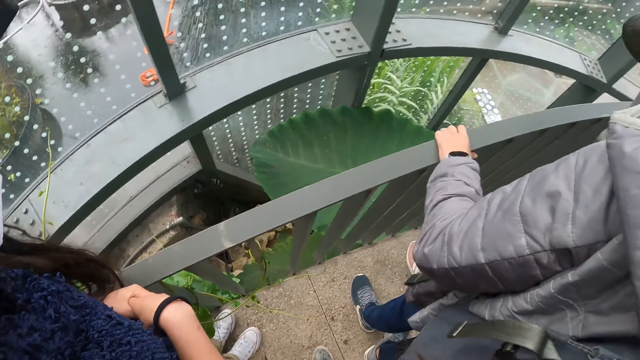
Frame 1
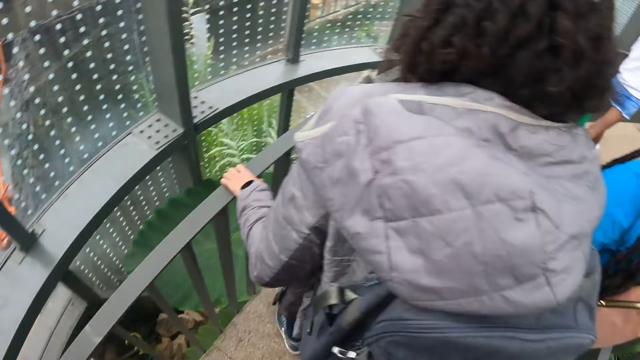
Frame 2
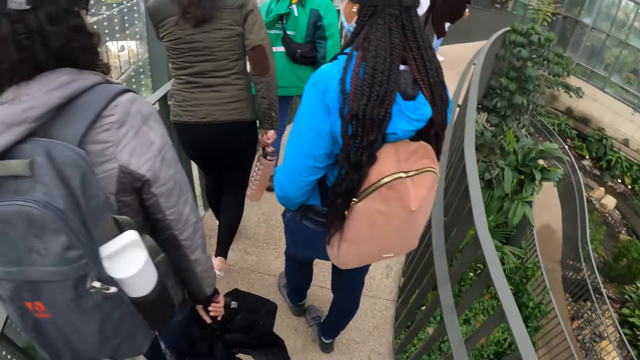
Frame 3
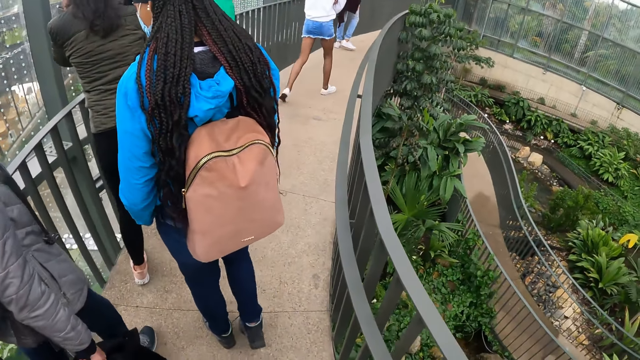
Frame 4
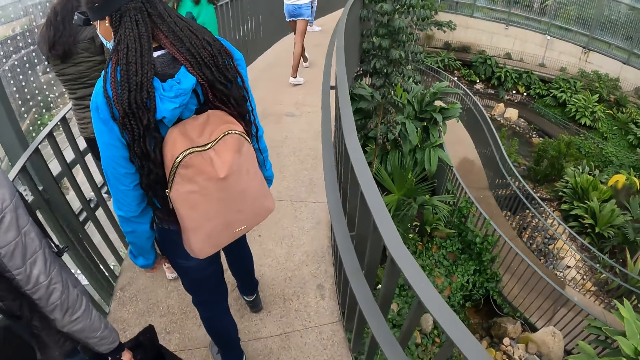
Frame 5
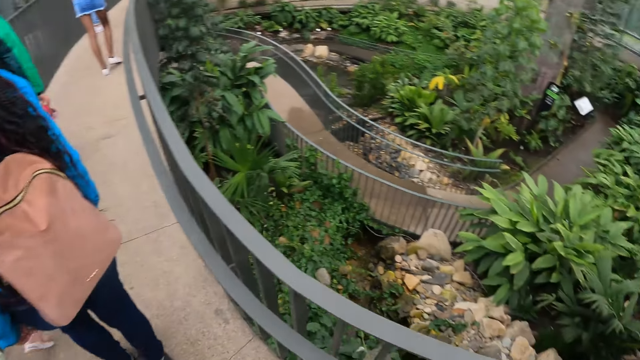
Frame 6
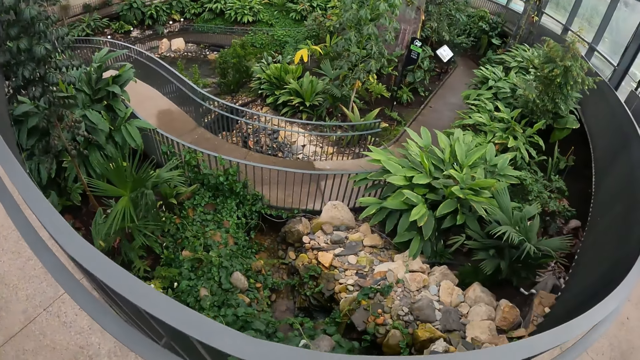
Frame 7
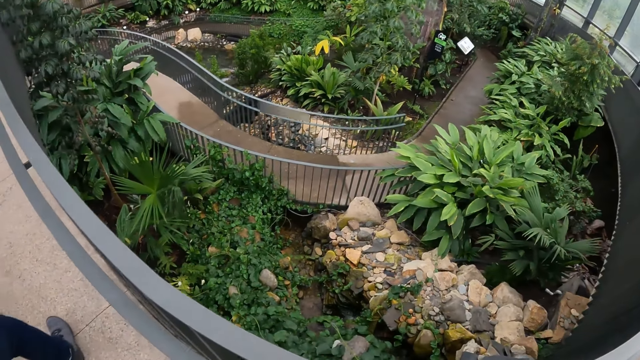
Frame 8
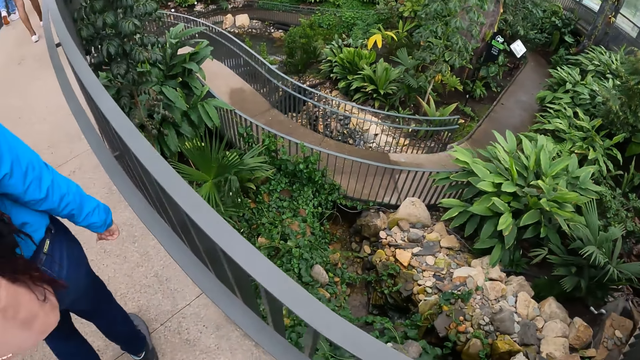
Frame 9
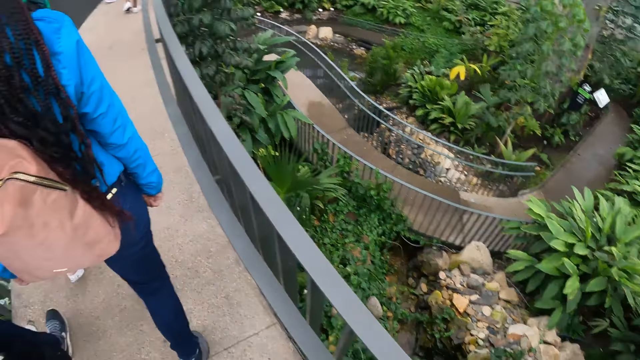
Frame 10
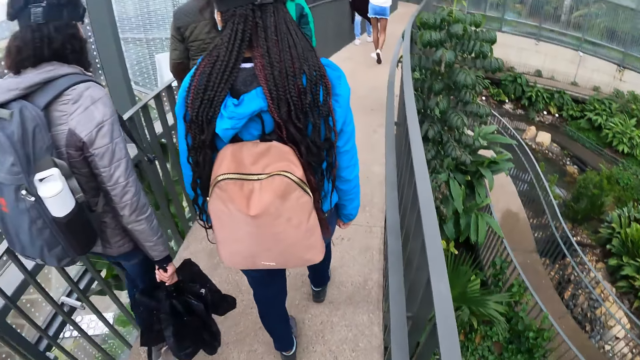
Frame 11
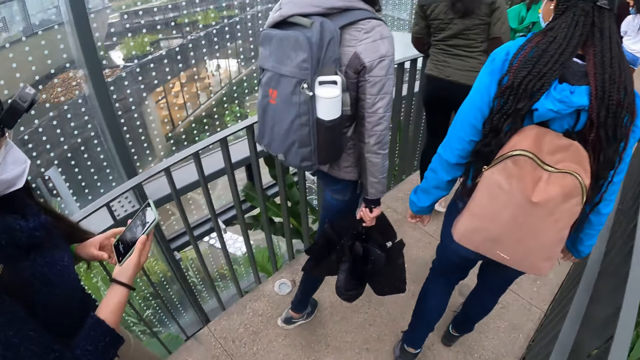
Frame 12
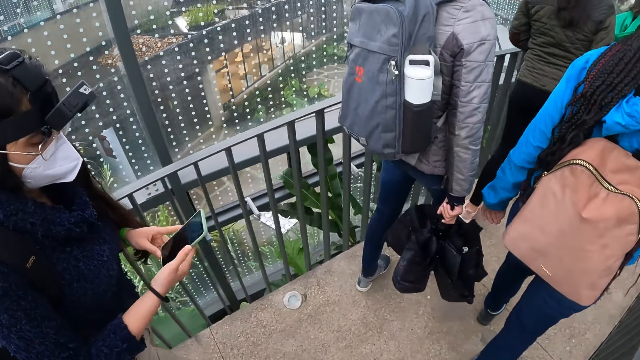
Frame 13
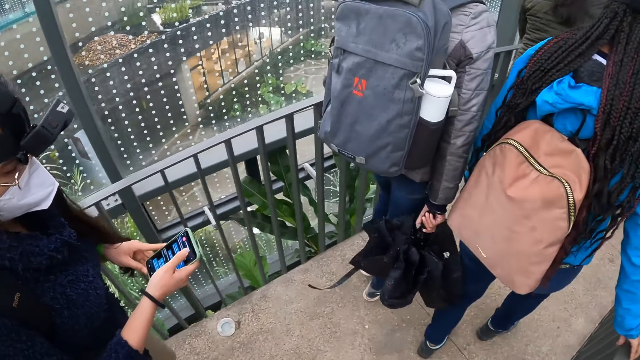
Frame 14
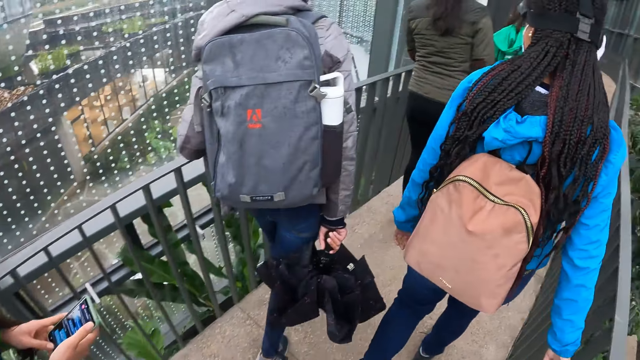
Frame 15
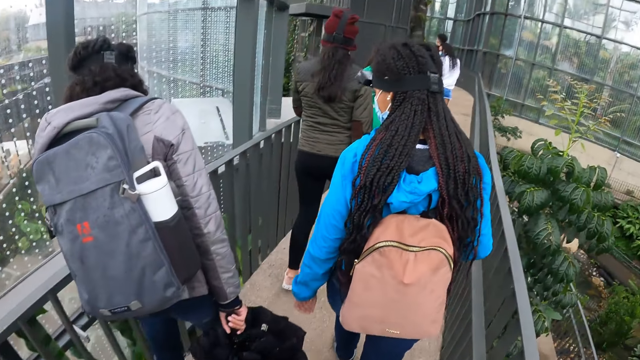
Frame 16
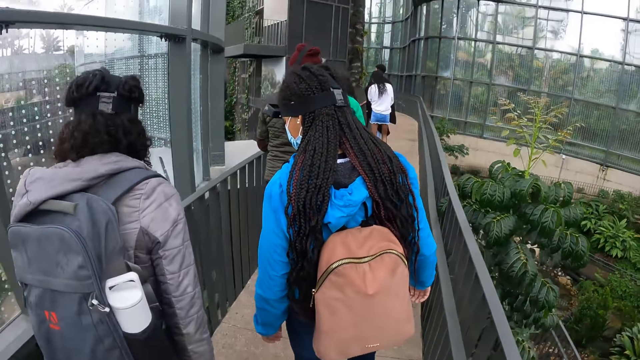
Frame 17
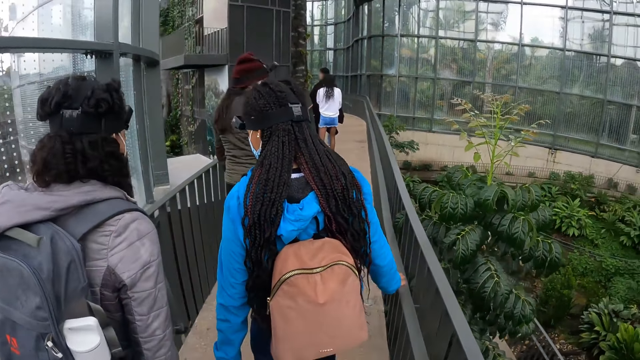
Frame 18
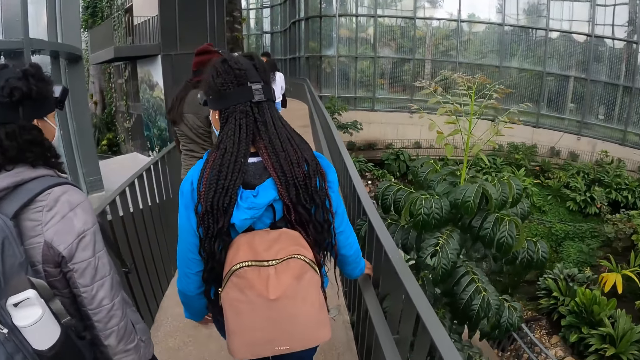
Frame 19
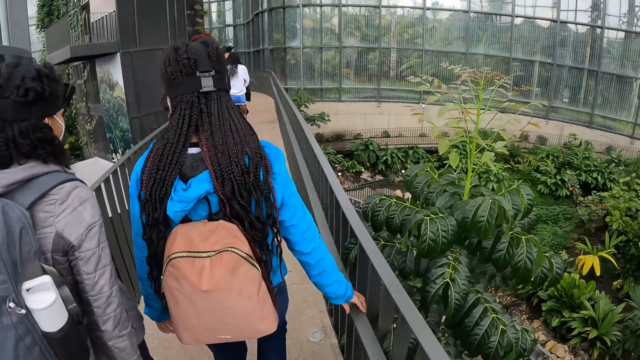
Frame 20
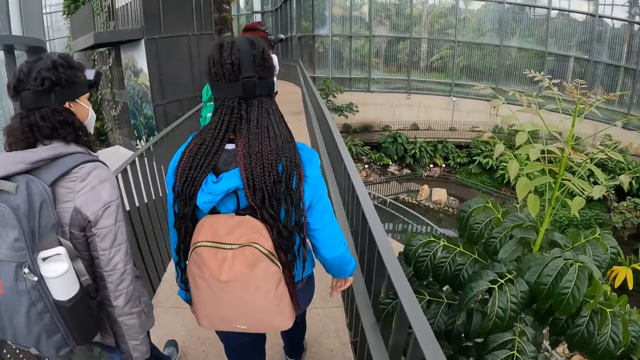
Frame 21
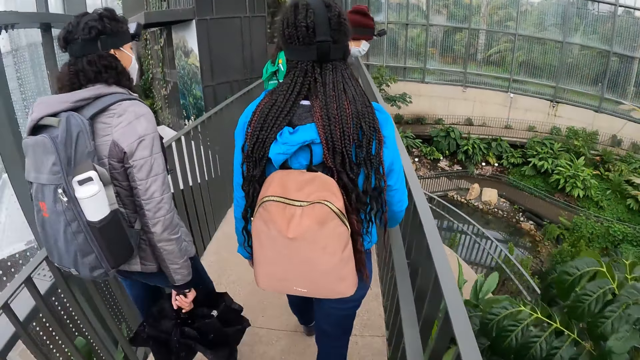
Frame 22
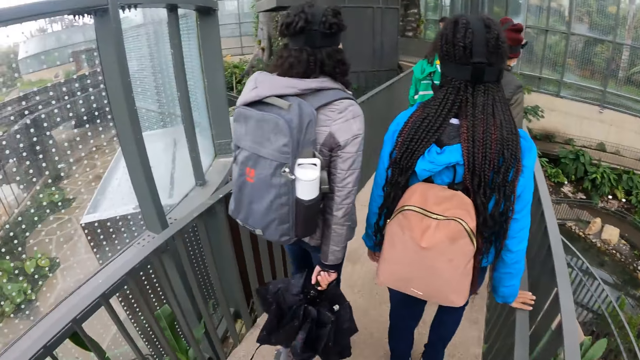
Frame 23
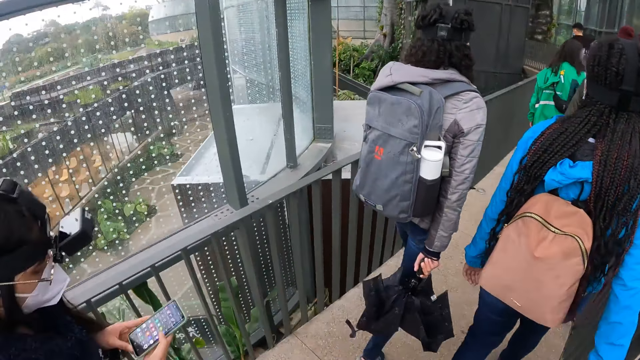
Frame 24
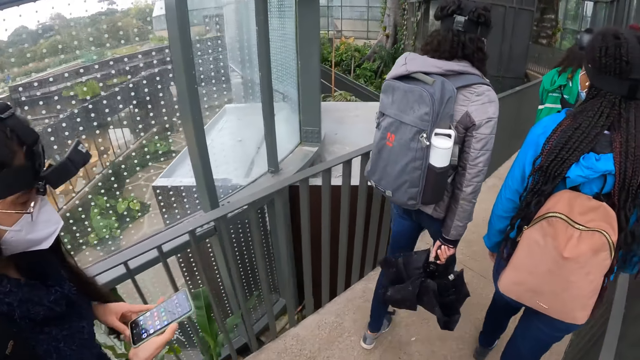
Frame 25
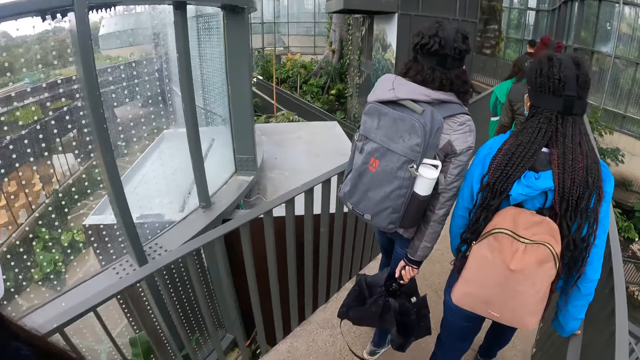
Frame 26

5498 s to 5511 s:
The woman operates a phone with both hands. The camera wearer walks around.

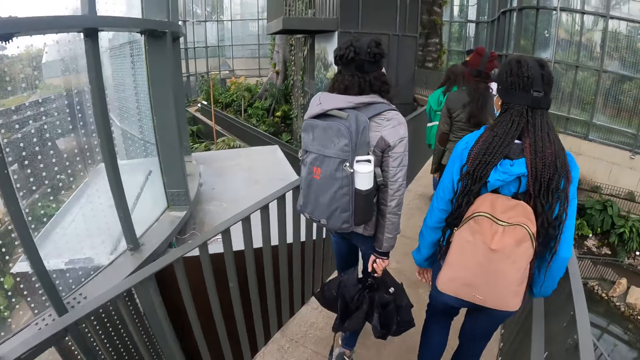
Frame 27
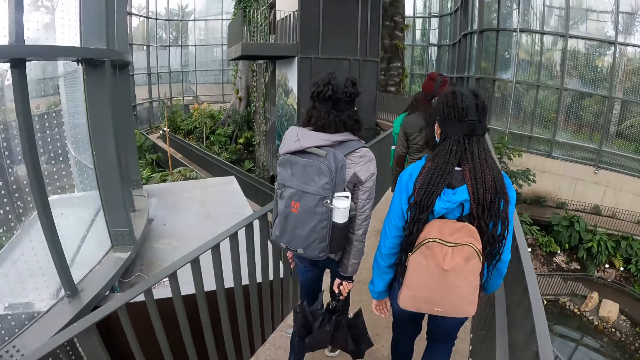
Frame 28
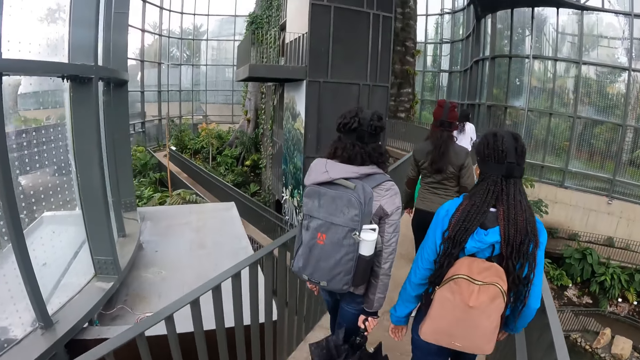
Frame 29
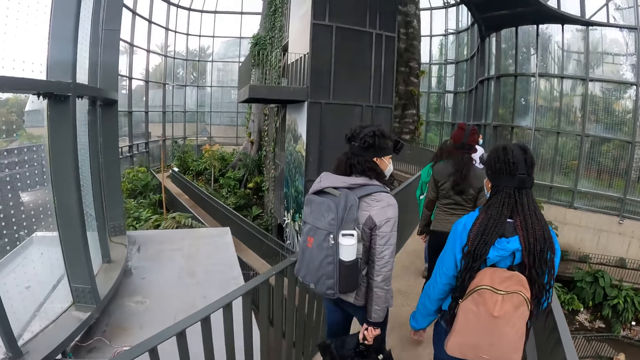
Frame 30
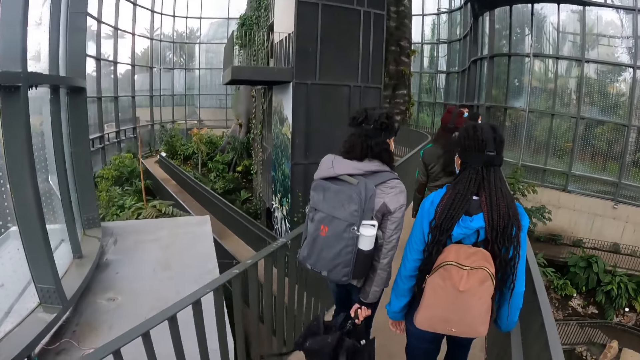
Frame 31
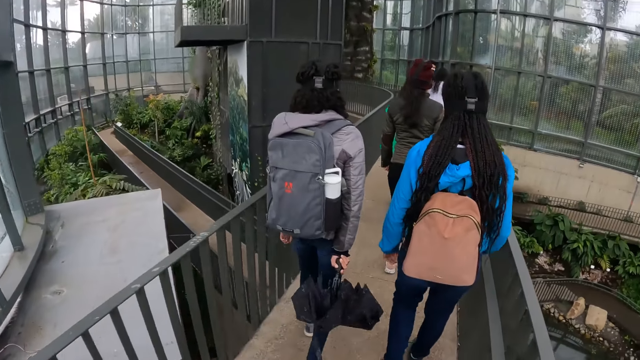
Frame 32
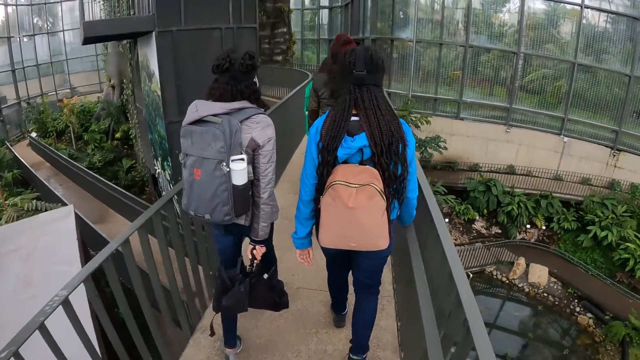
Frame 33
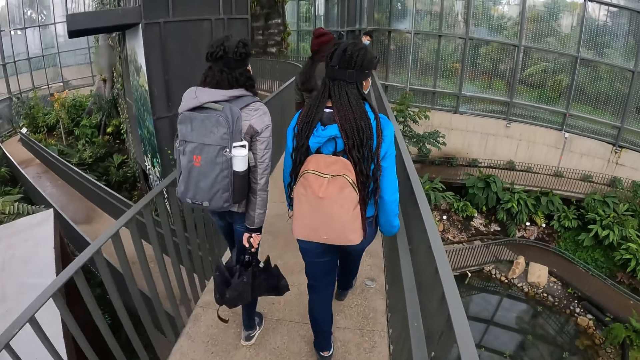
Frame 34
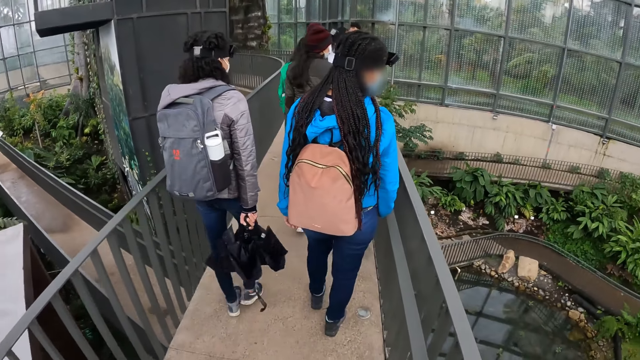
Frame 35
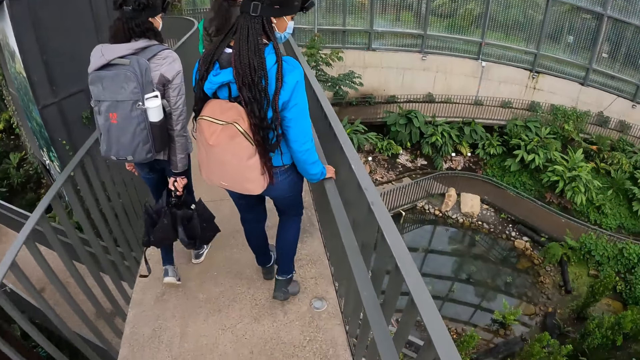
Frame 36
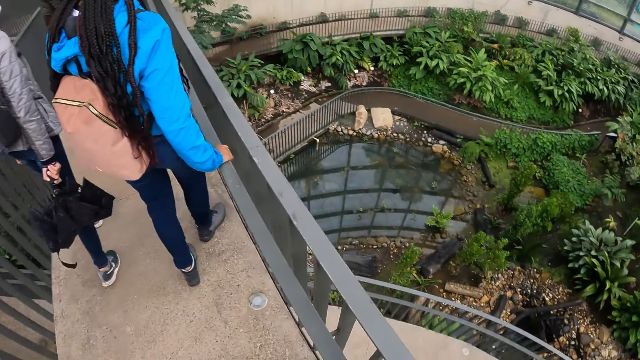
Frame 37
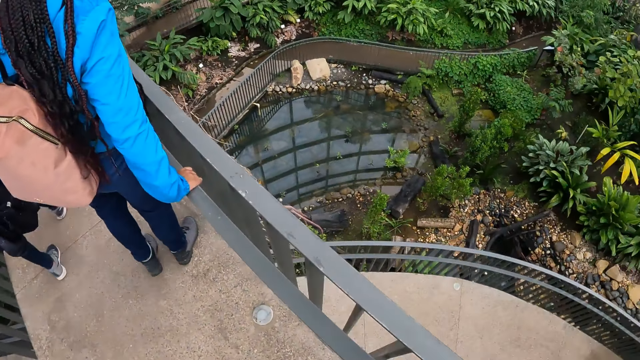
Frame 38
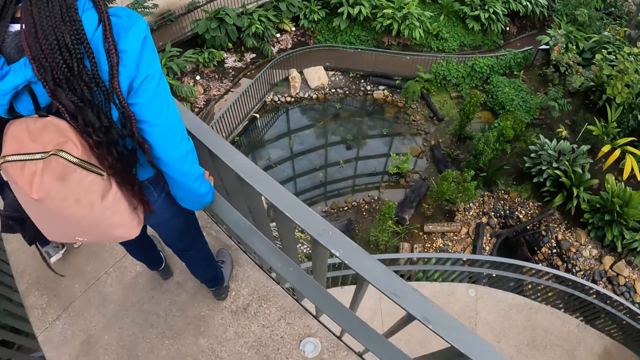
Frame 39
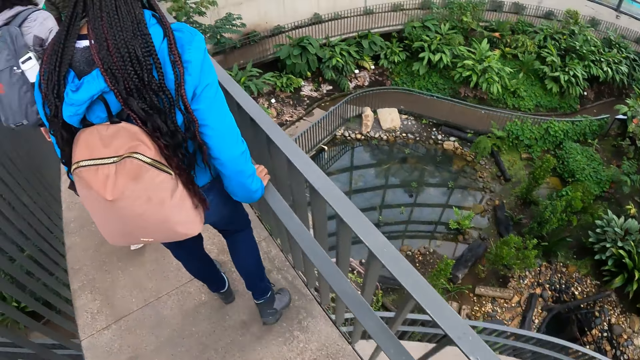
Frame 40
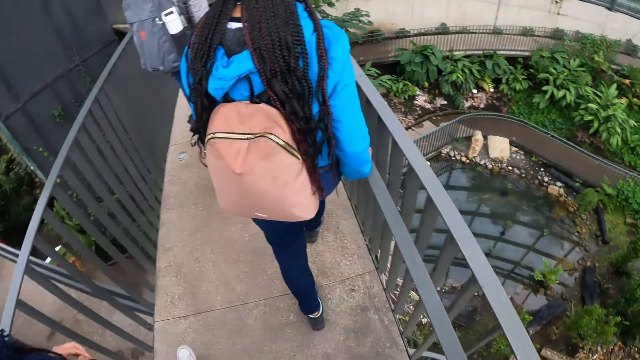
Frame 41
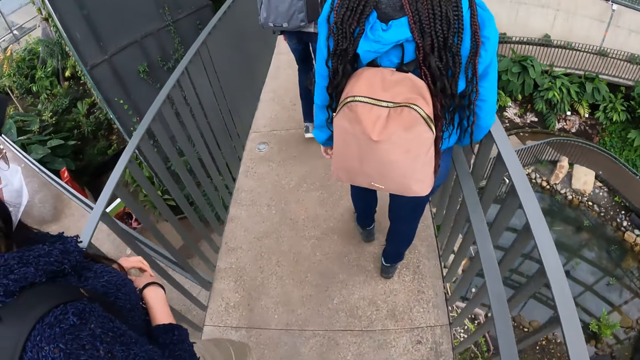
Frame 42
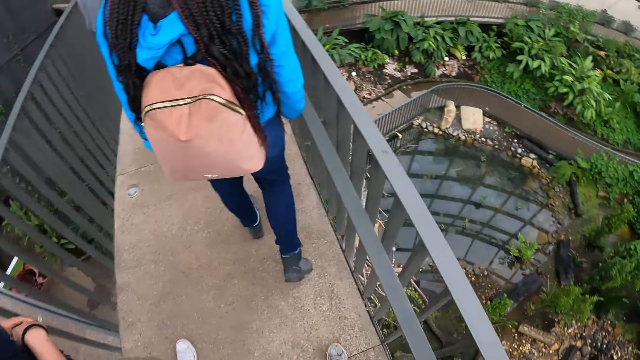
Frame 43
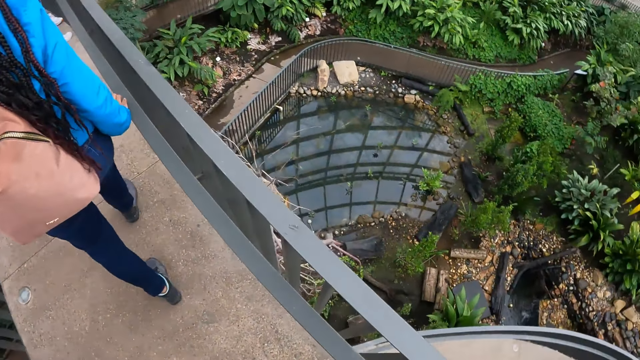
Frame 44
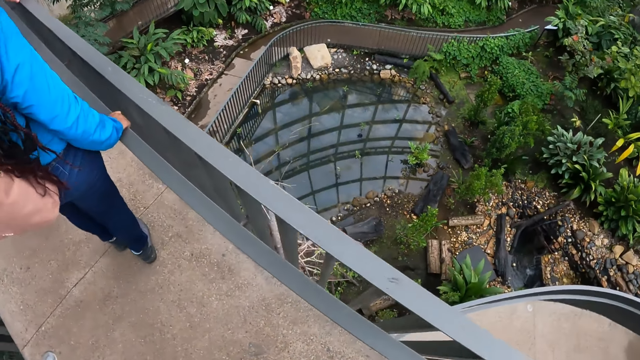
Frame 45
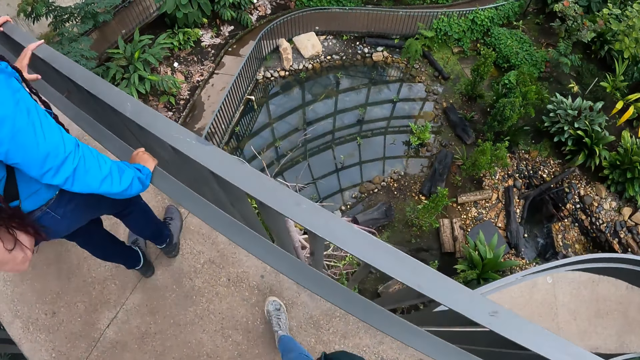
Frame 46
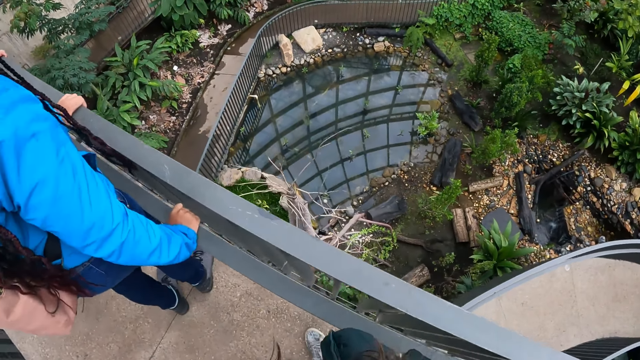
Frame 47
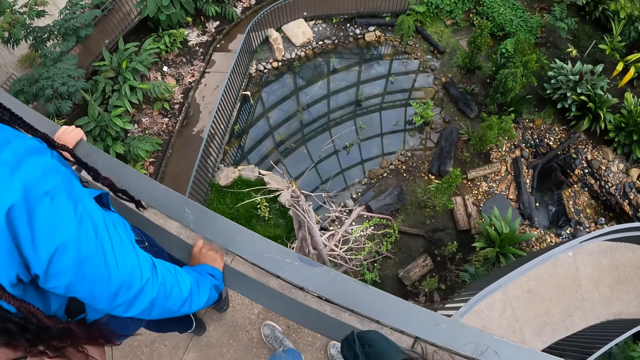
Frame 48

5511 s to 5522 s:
The camera wearer looks around.
